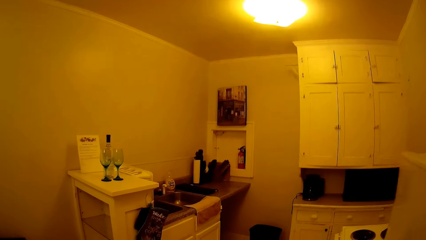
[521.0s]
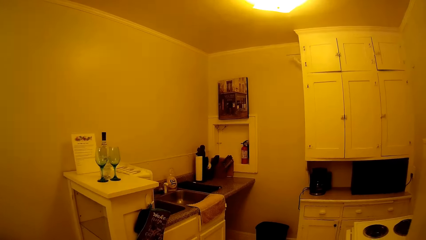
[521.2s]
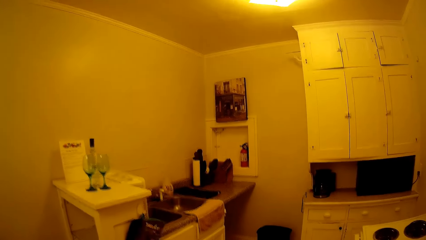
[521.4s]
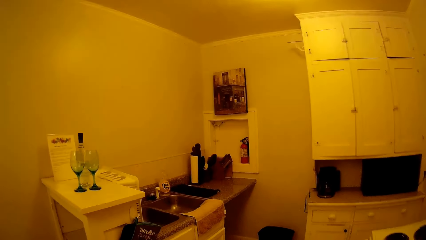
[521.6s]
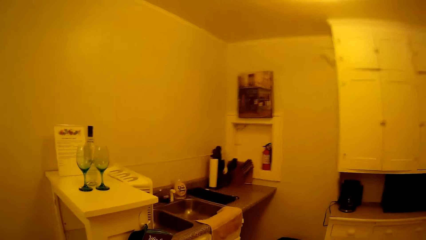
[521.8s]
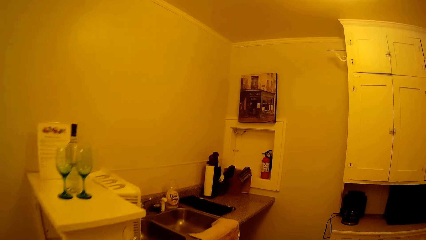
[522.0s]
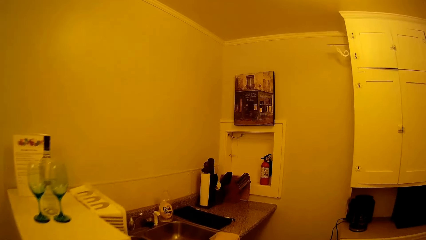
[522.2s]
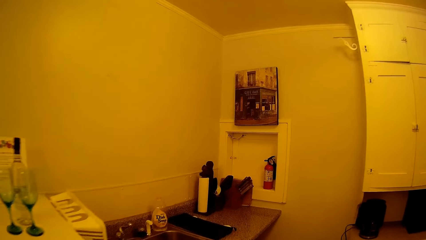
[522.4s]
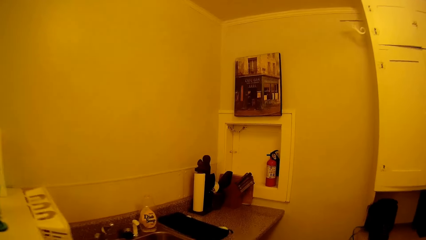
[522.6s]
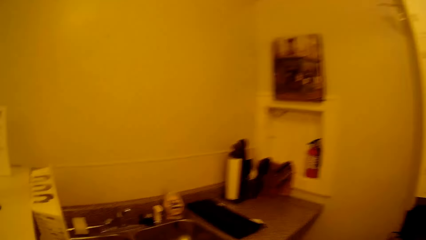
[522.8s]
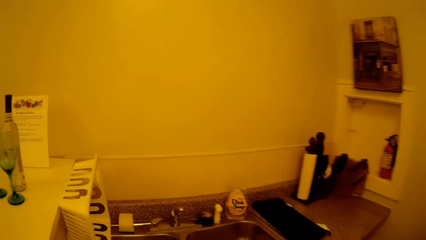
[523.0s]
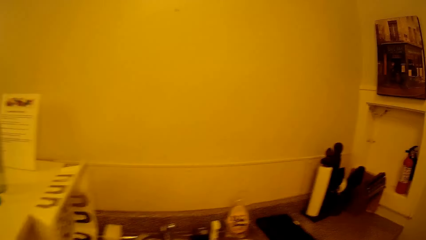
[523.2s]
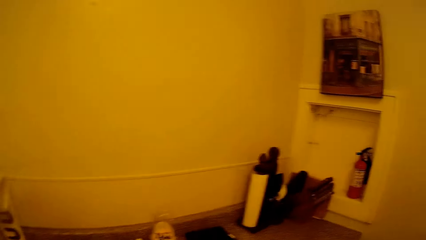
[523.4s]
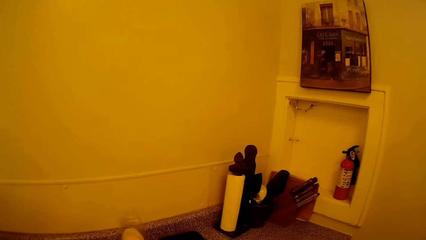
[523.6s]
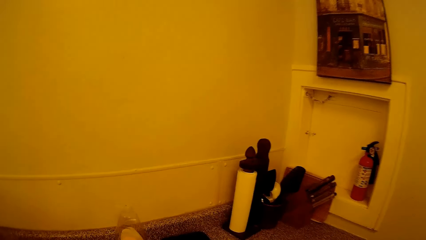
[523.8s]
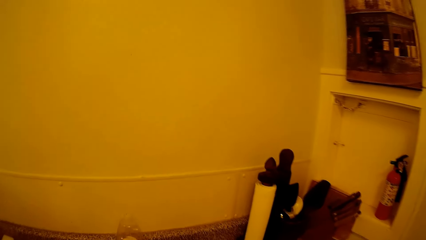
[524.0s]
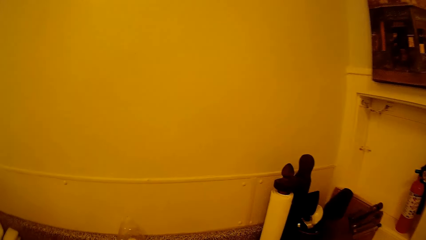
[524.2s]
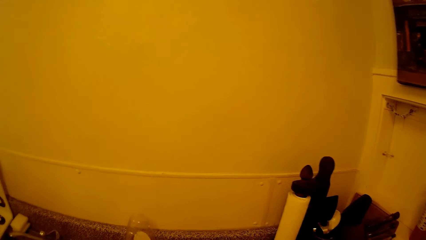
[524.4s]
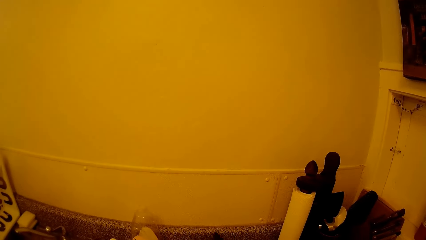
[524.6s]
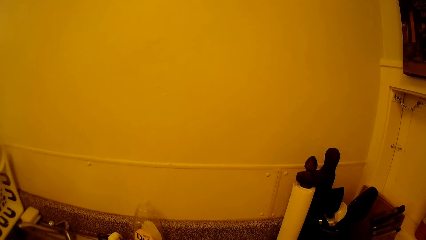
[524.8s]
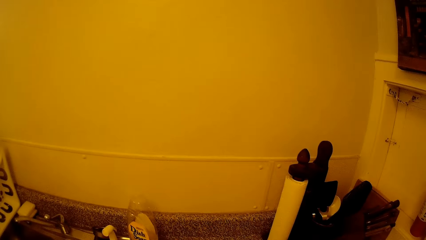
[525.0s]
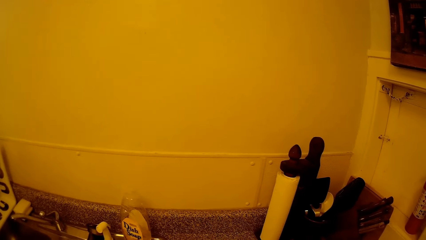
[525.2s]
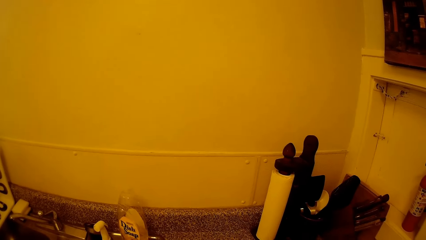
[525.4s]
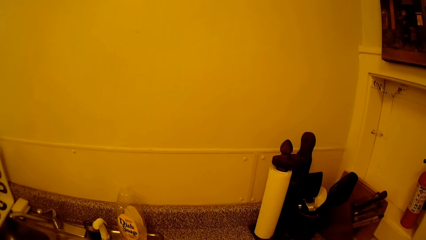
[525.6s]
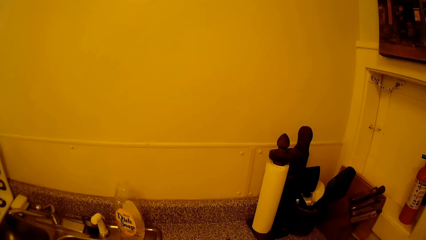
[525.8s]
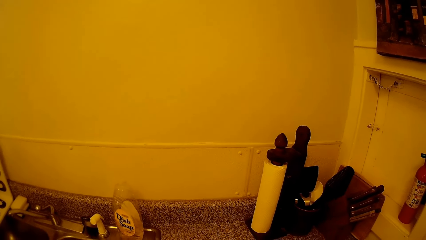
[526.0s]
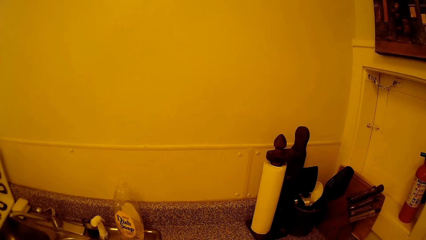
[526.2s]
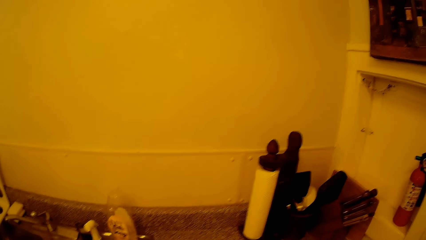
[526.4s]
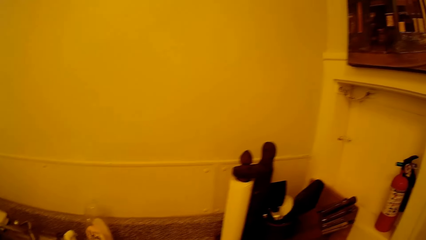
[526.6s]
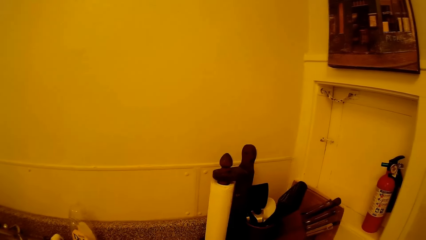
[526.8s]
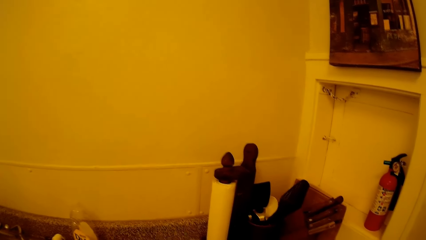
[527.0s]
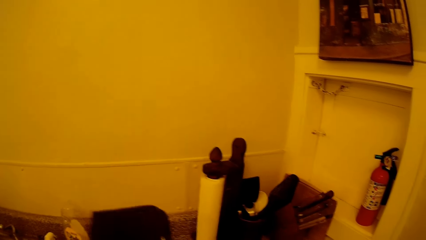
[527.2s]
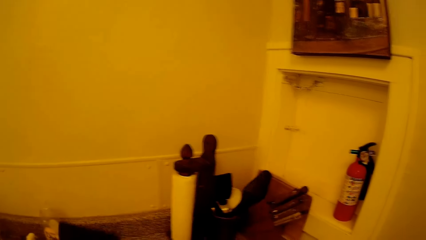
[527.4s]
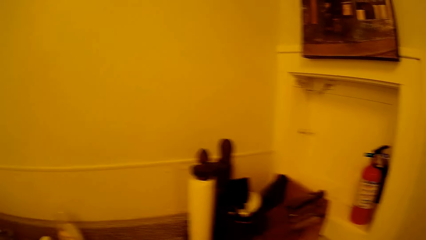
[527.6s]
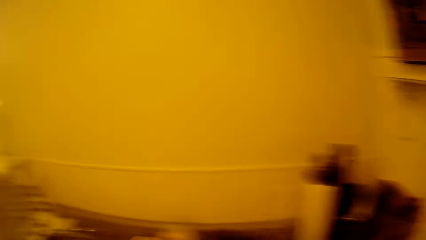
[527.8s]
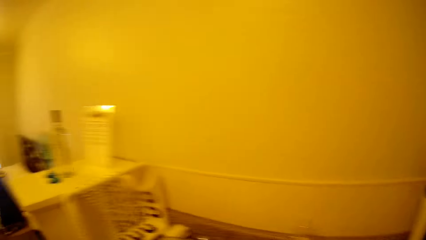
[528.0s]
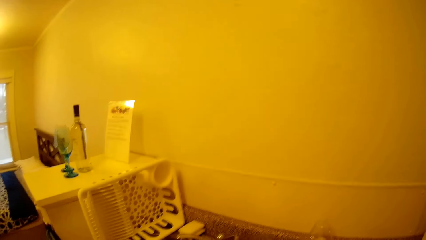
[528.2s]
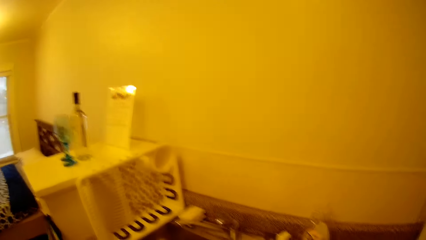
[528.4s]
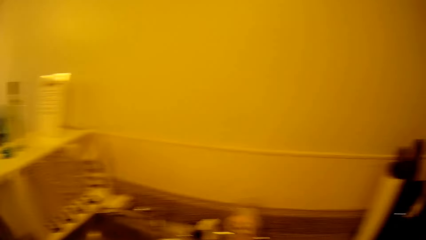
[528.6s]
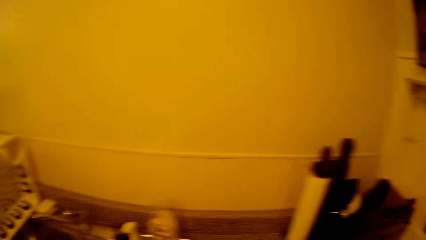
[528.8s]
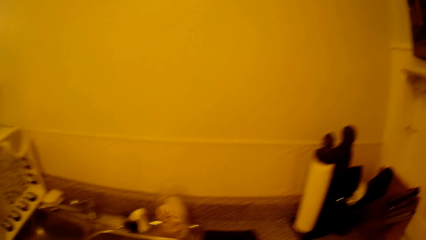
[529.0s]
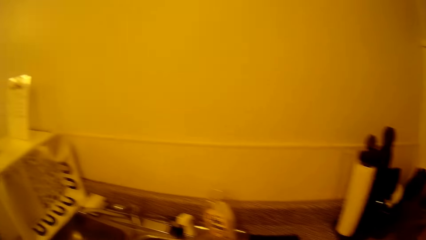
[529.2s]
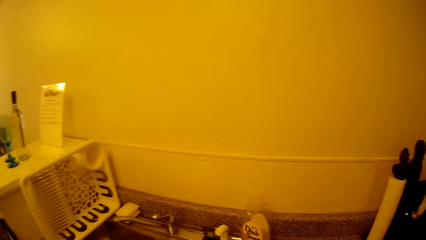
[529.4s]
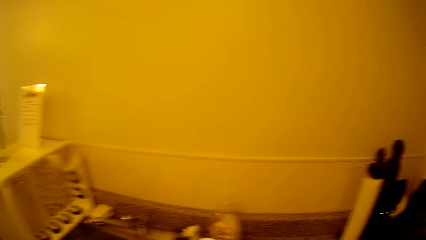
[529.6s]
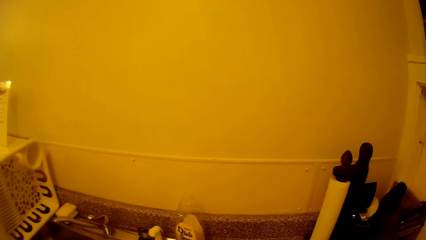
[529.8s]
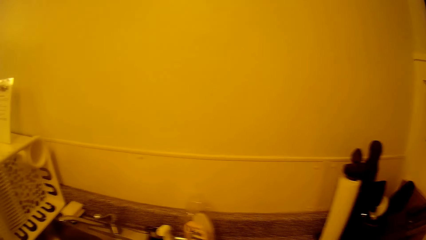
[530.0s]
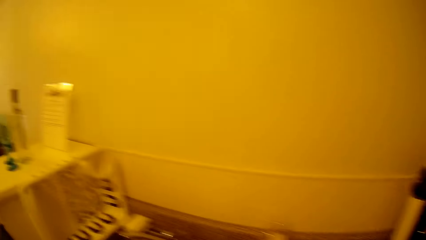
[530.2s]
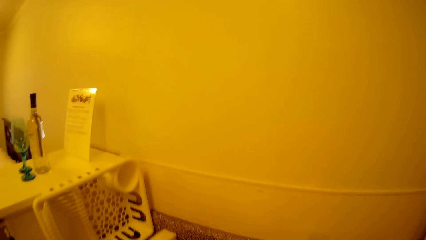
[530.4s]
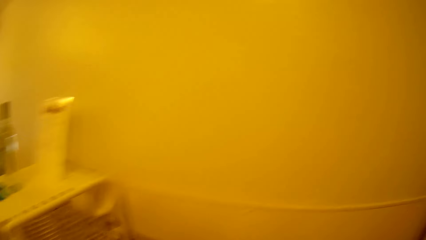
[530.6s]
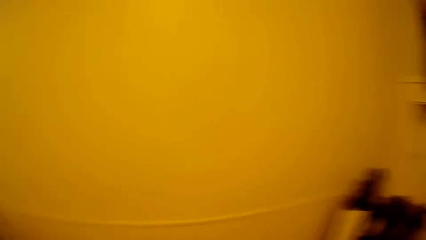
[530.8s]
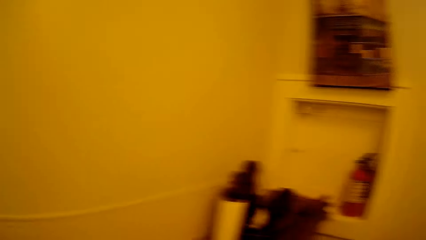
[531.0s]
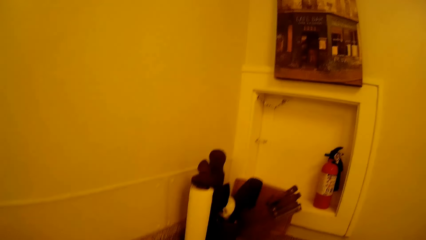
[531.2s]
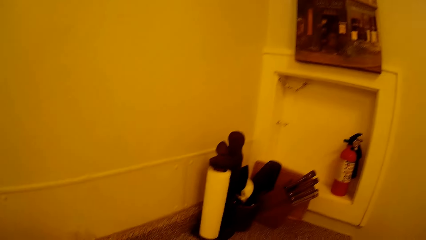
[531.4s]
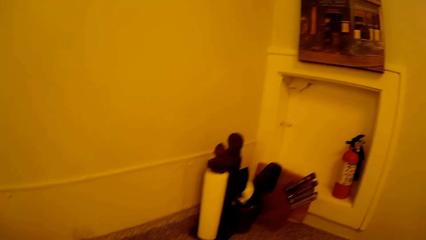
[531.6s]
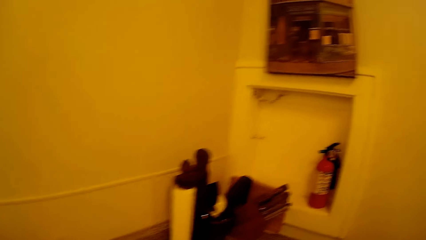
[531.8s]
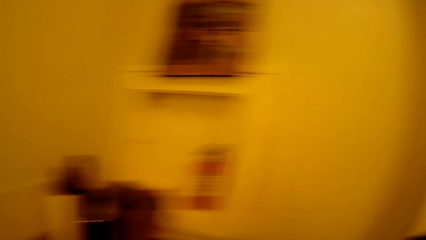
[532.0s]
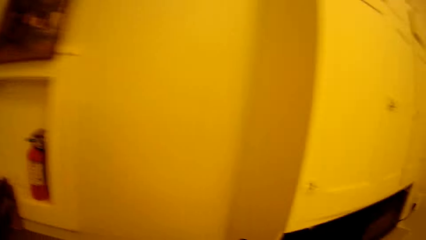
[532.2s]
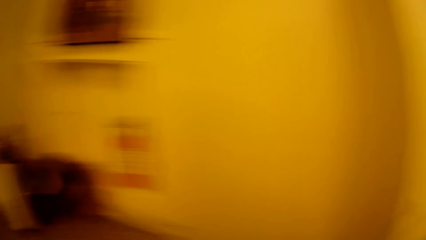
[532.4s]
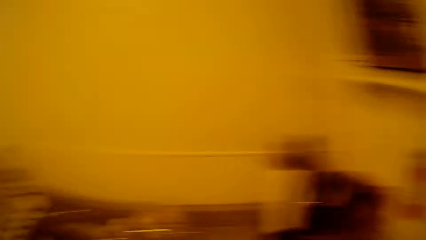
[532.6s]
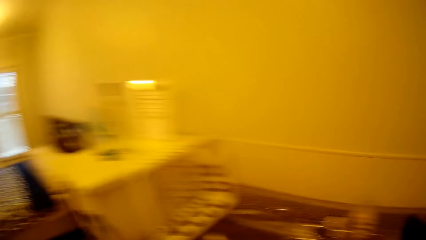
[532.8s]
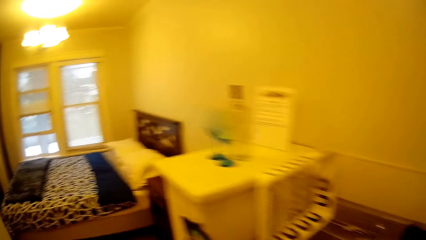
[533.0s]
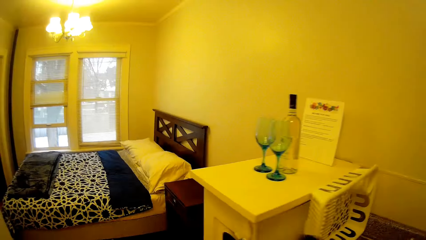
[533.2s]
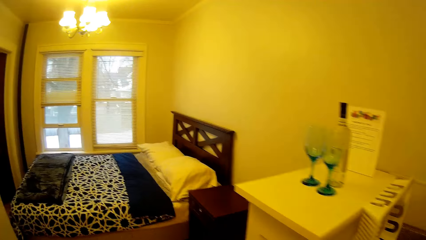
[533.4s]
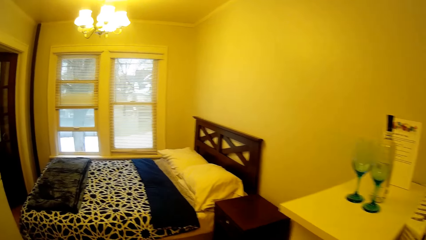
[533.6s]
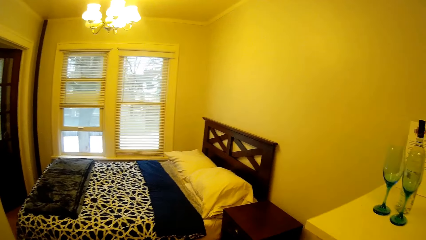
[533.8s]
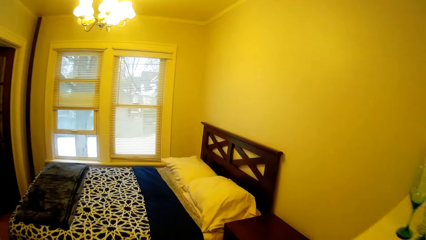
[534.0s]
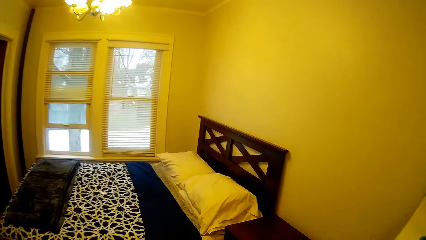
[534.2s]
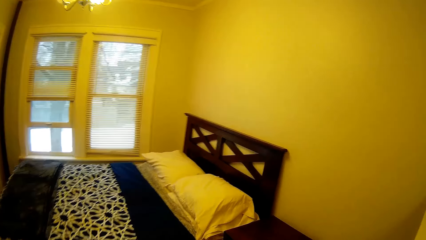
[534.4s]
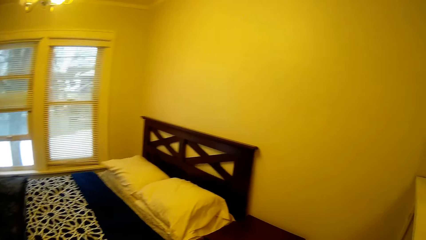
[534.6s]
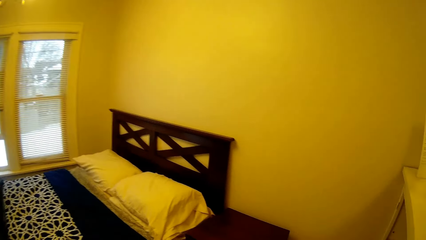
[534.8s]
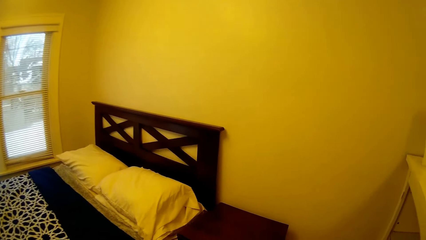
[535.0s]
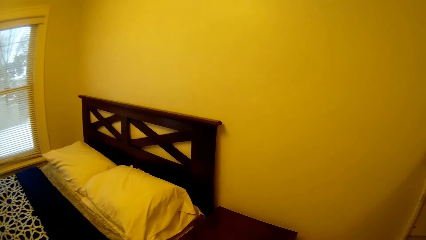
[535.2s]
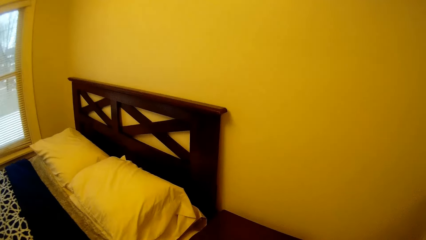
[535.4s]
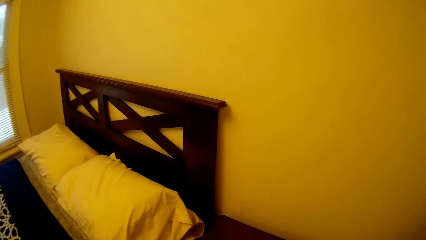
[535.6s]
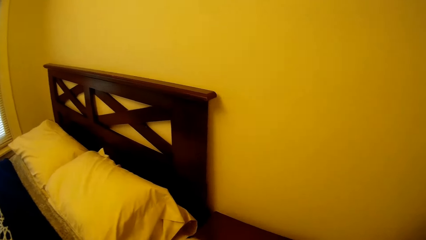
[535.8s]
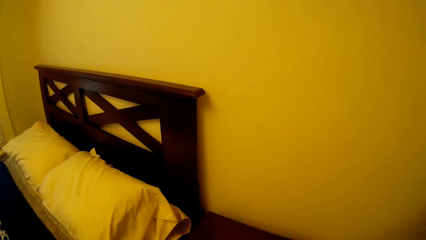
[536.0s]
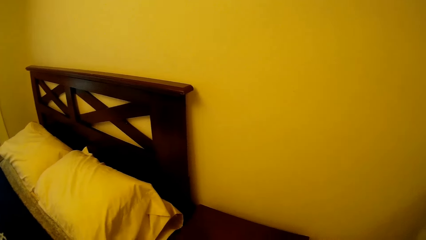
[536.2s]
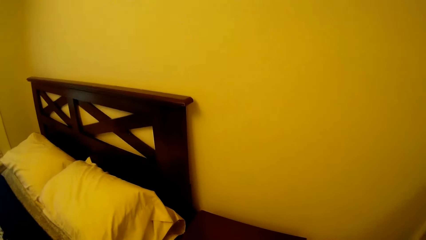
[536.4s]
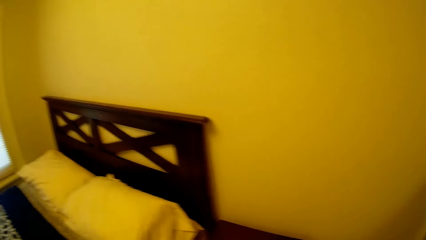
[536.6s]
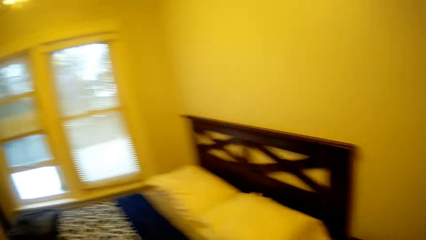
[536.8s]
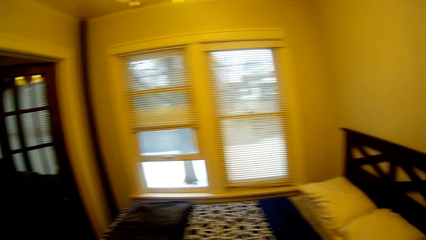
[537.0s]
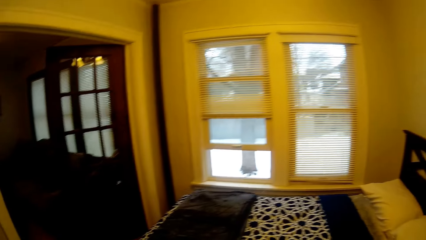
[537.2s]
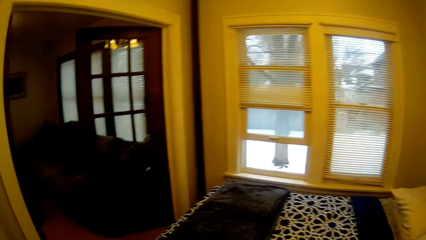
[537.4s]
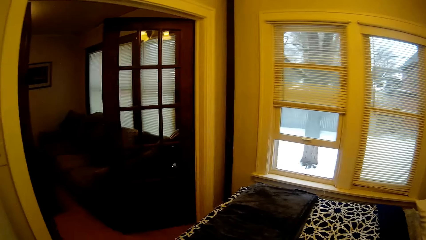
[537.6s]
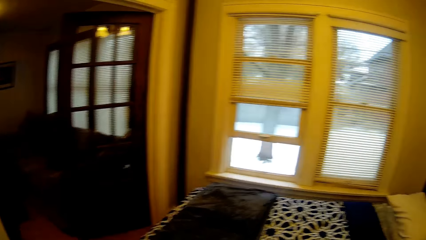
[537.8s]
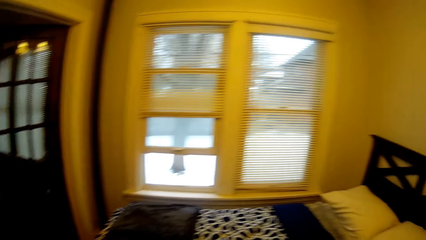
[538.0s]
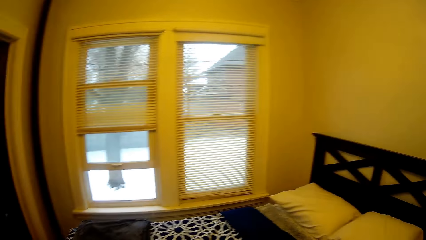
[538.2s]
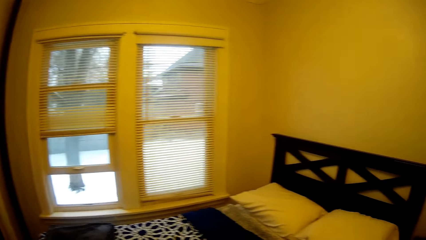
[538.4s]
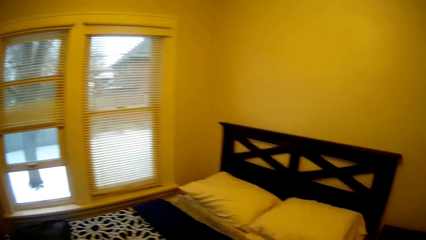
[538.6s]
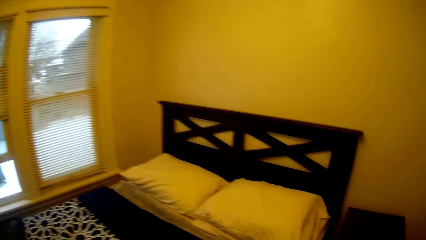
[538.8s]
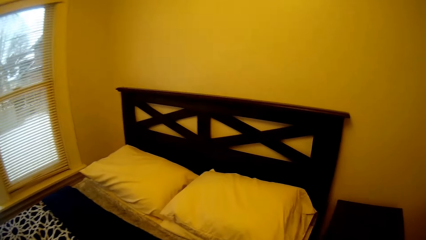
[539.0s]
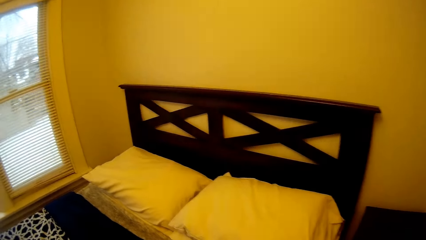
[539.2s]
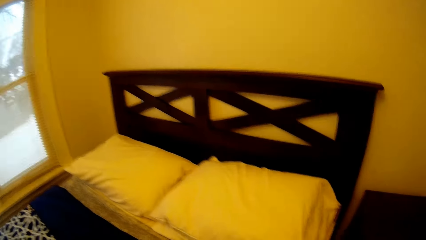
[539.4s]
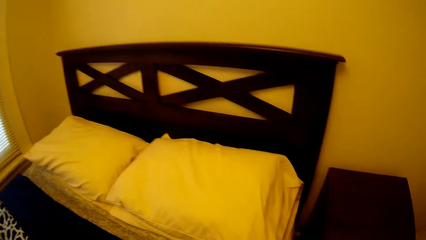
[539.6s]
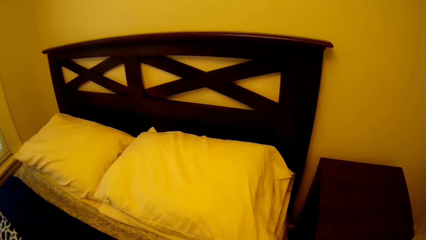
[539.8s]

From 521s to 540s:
The camera wearer looks around on a sink counter. They adjust something. They look around on the sink counter. They walk around in the house. They get in the bedroom. They look around in the house.
